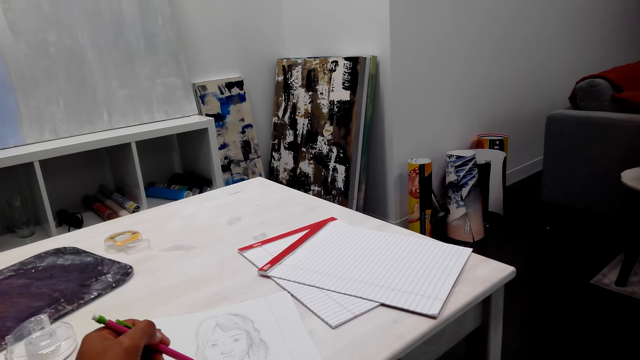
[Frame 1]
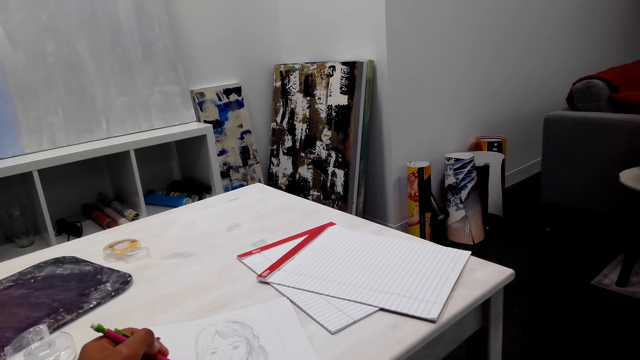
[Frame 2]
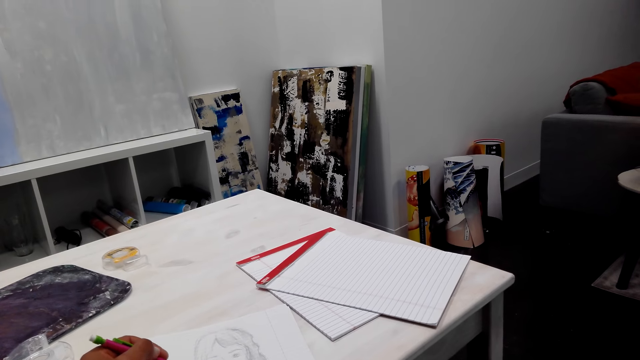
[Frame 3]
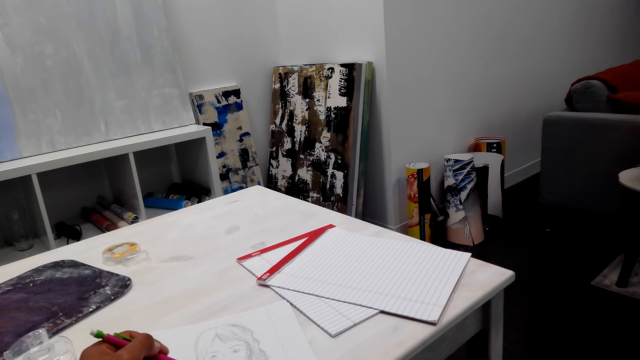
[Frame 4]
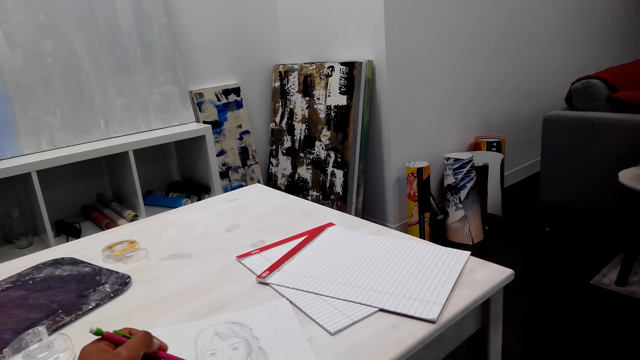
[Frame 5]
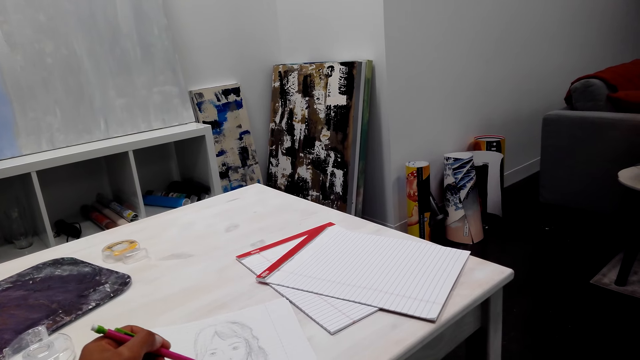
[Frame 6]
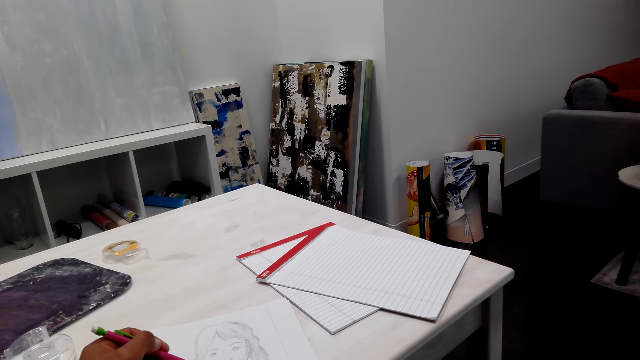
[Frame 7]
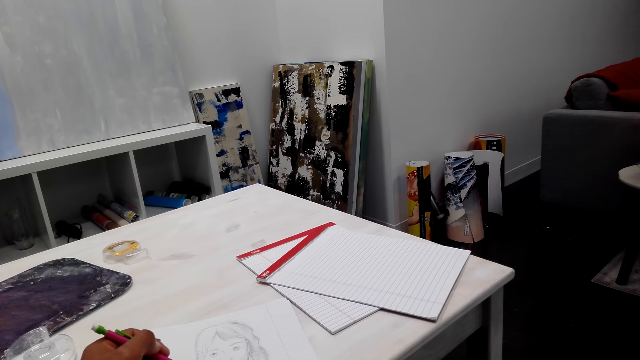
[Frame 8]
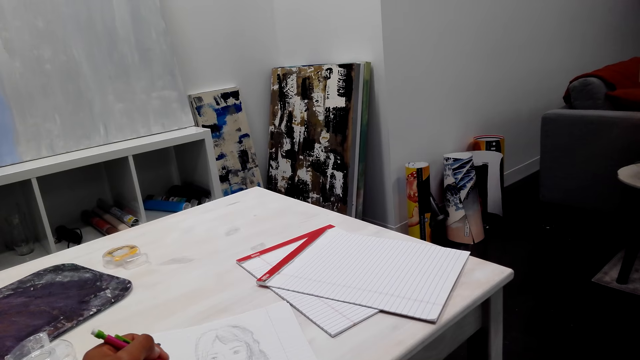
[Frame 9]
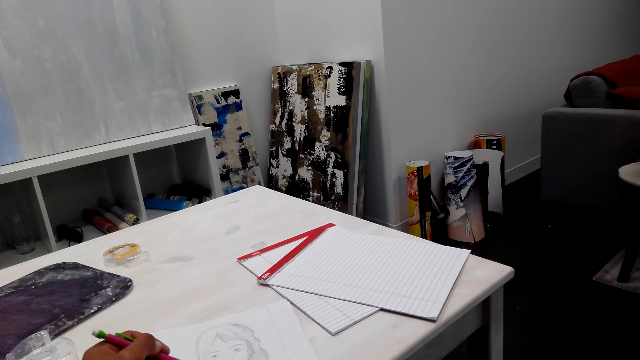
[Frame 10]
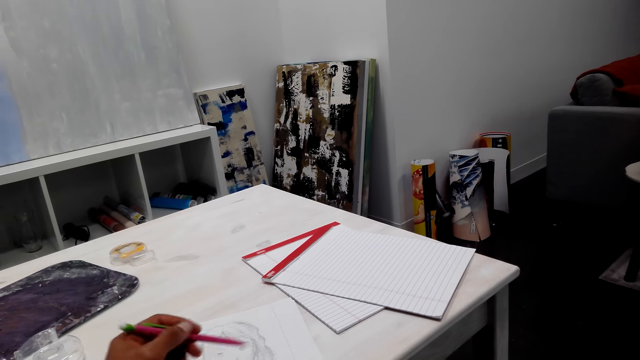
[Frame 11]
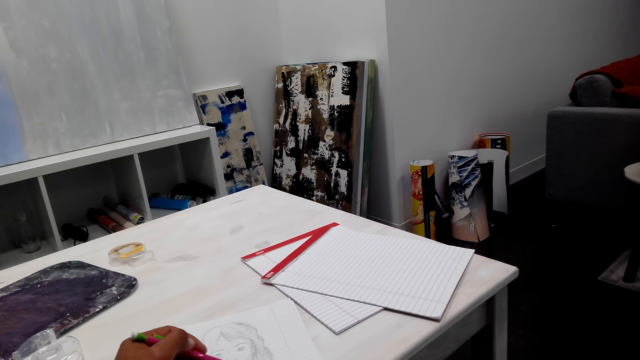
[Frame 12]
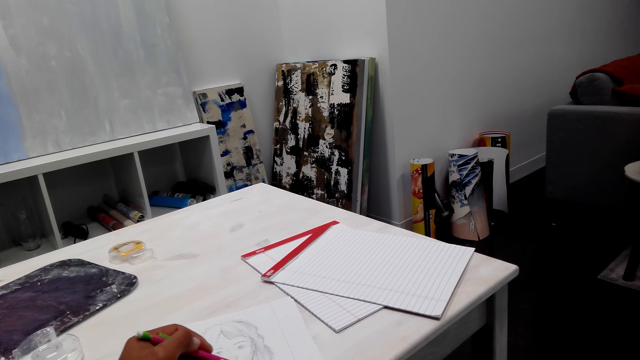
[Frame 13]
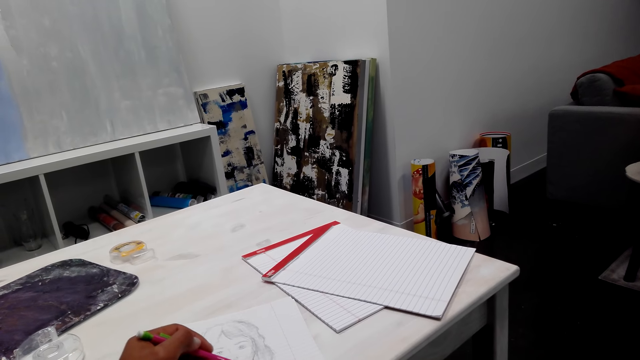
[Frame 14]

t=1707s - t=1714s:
The camera wearer draws pictures on the book with a pencil.

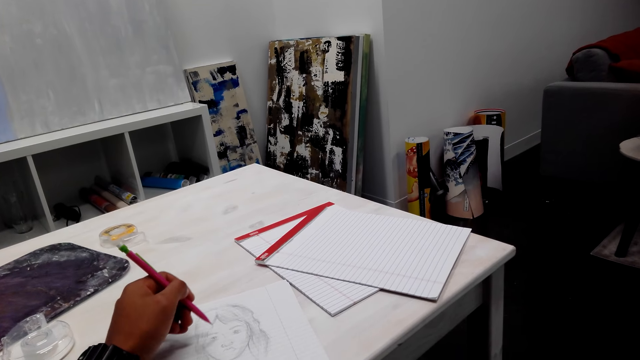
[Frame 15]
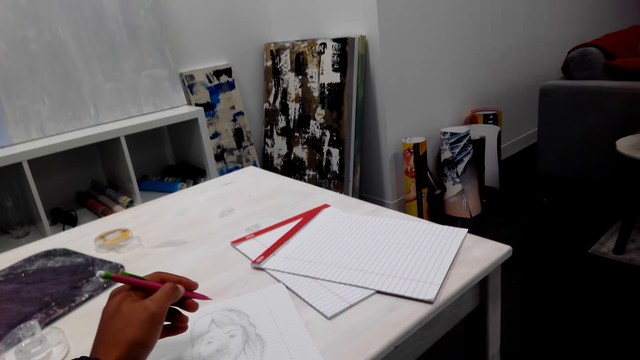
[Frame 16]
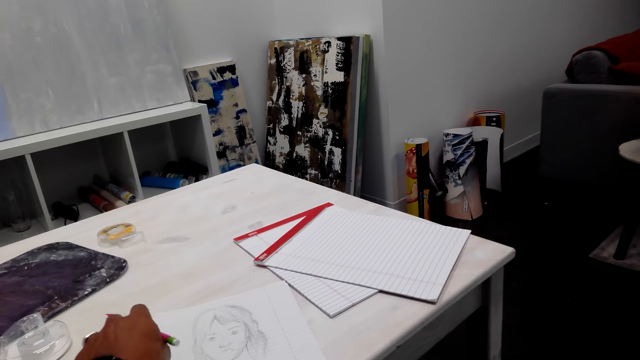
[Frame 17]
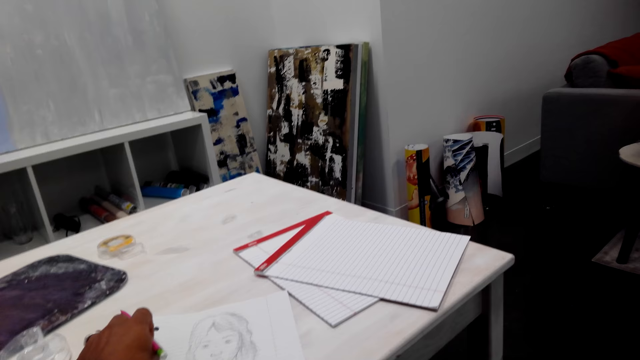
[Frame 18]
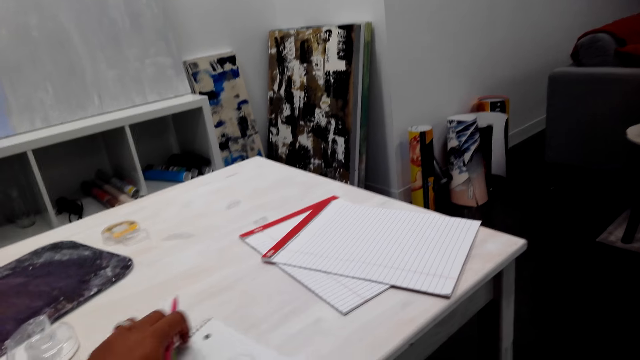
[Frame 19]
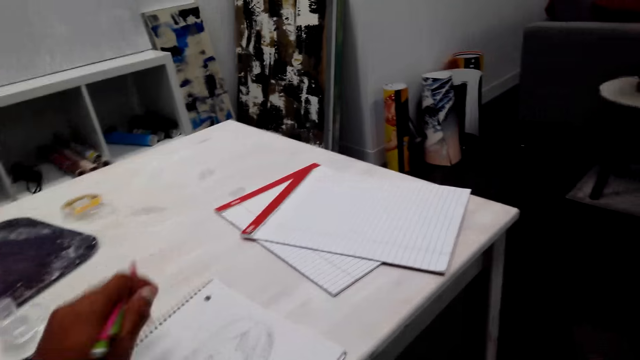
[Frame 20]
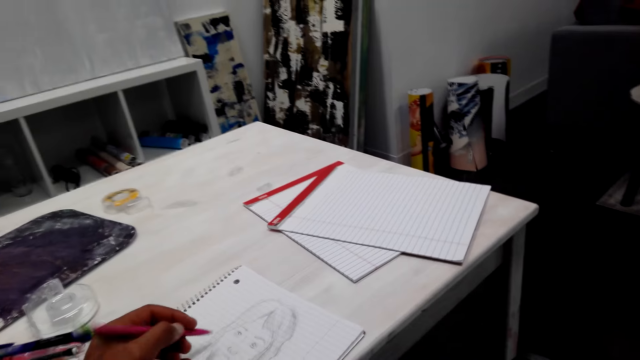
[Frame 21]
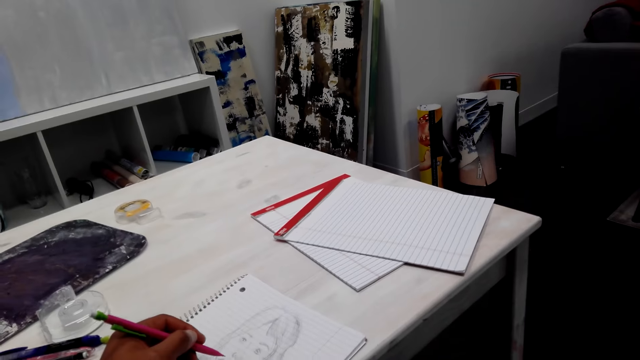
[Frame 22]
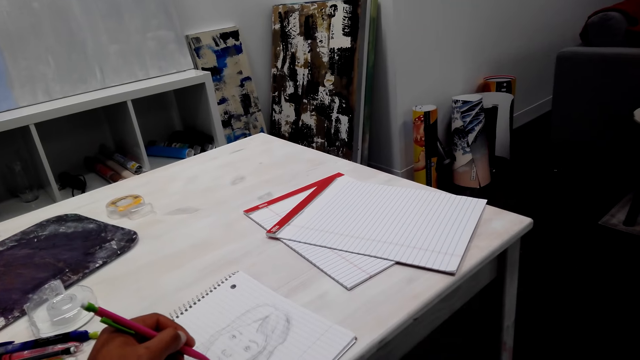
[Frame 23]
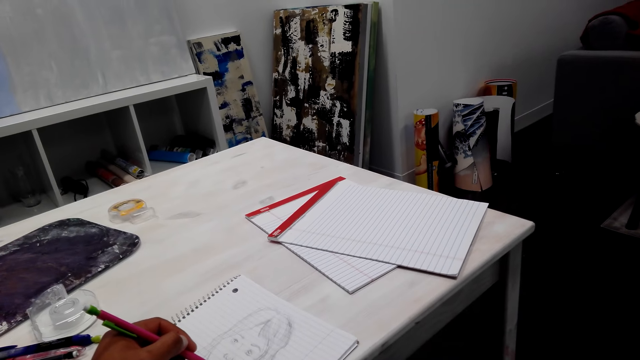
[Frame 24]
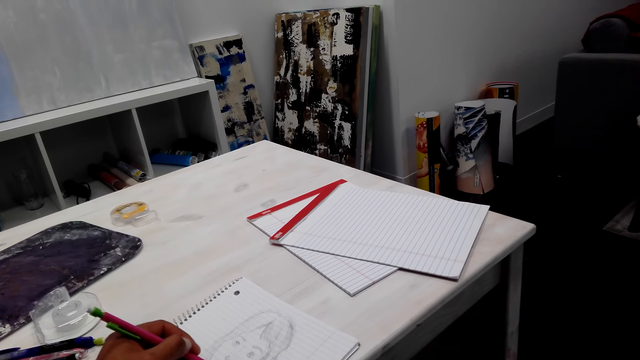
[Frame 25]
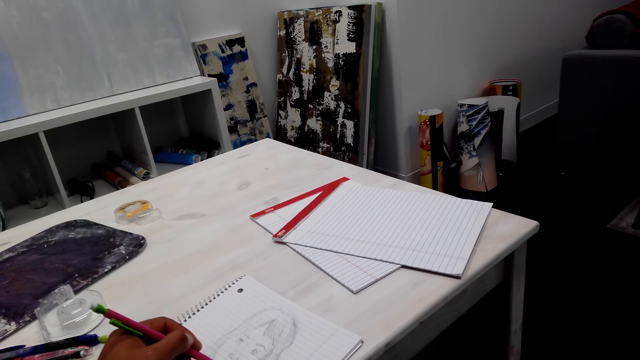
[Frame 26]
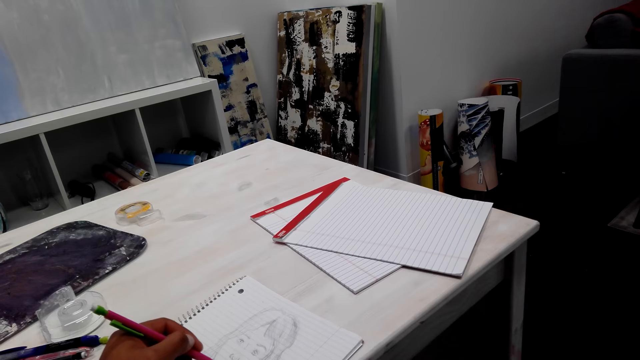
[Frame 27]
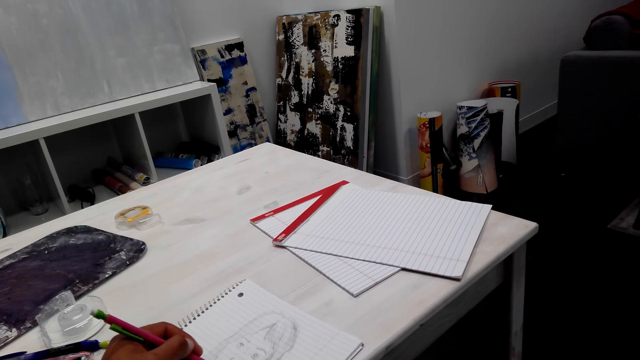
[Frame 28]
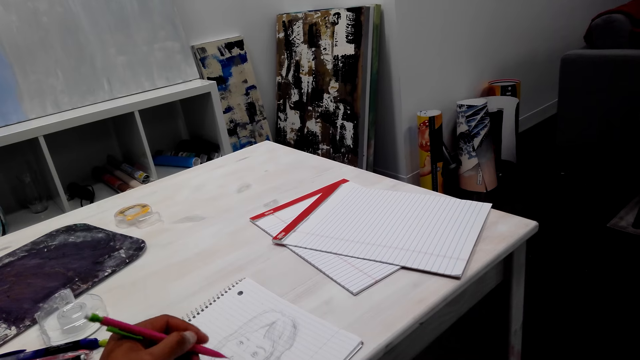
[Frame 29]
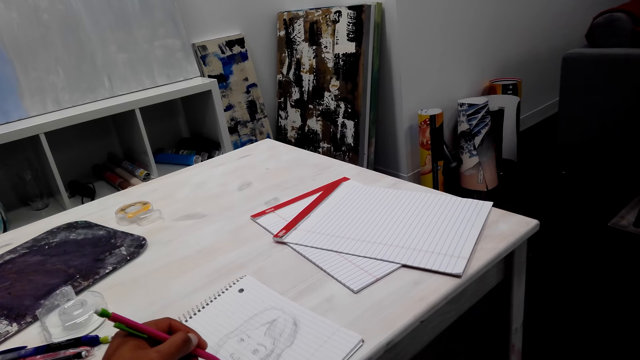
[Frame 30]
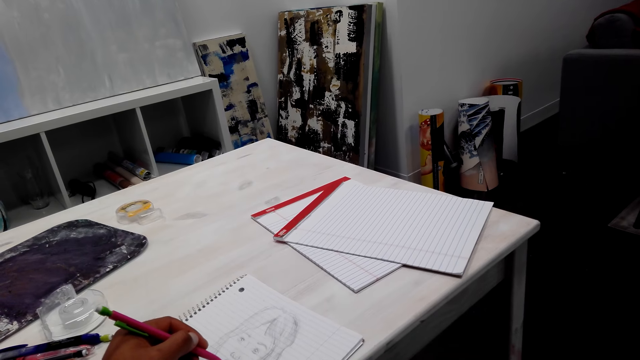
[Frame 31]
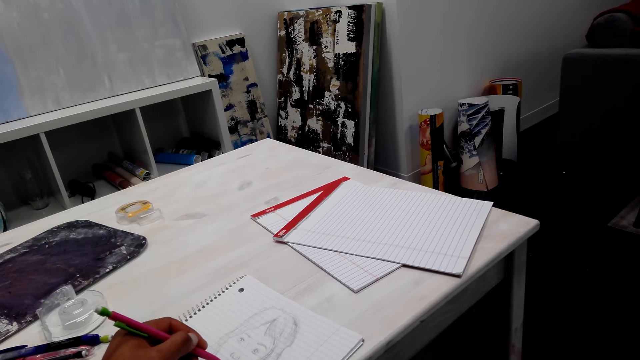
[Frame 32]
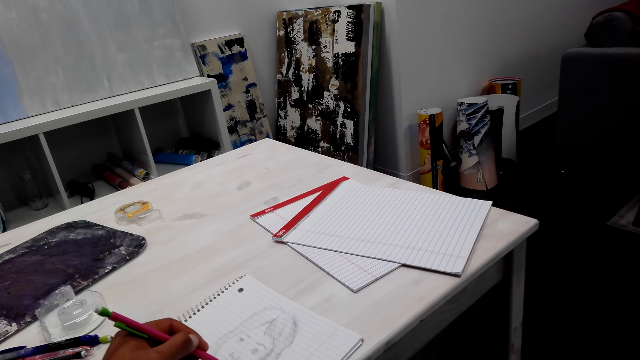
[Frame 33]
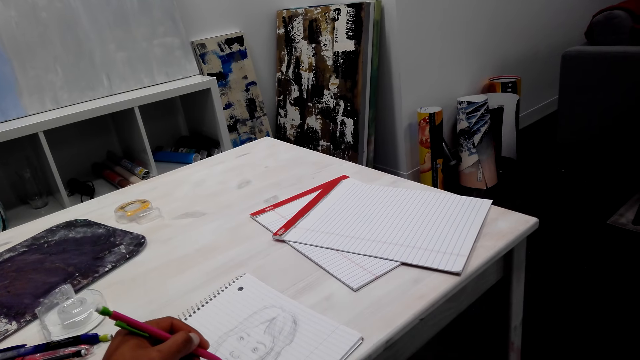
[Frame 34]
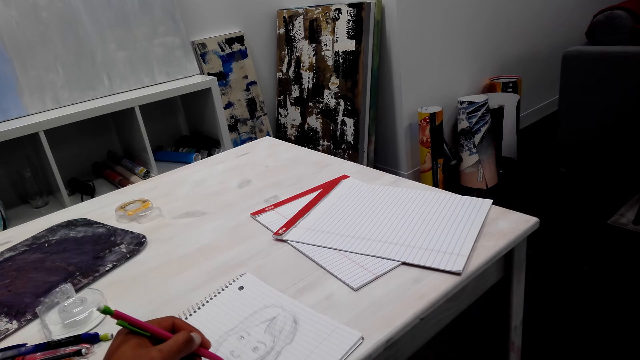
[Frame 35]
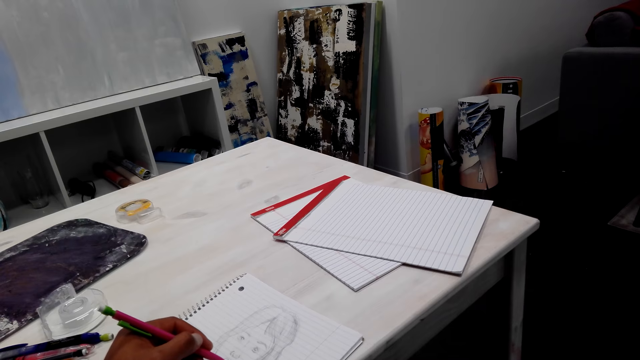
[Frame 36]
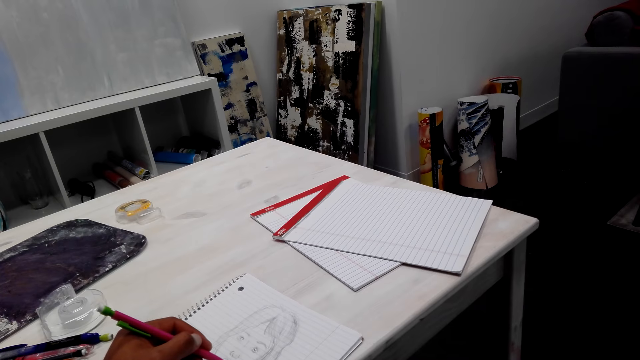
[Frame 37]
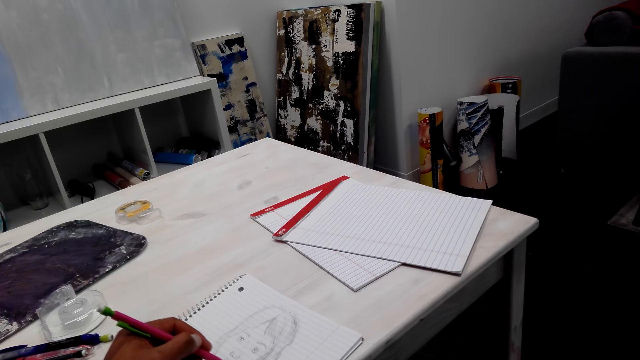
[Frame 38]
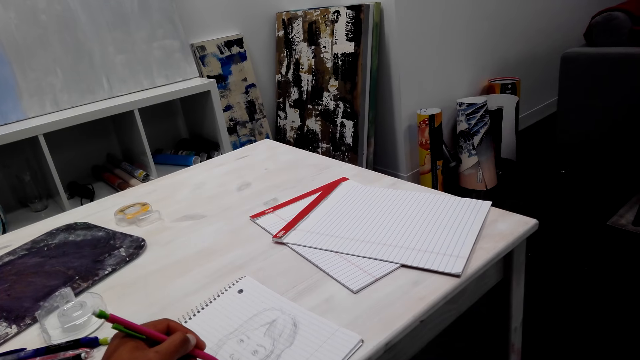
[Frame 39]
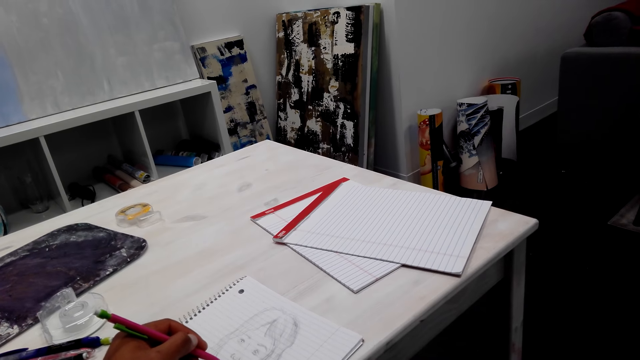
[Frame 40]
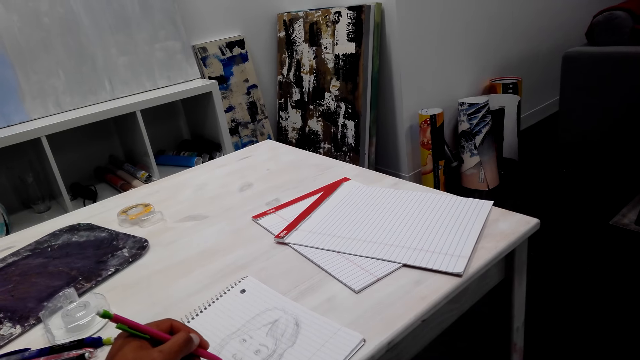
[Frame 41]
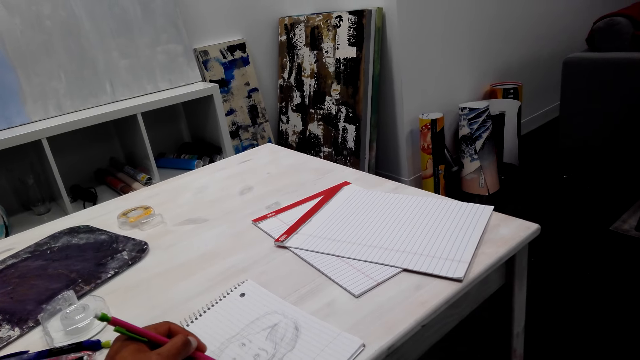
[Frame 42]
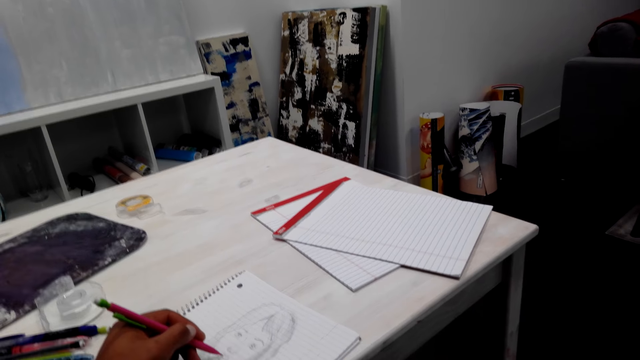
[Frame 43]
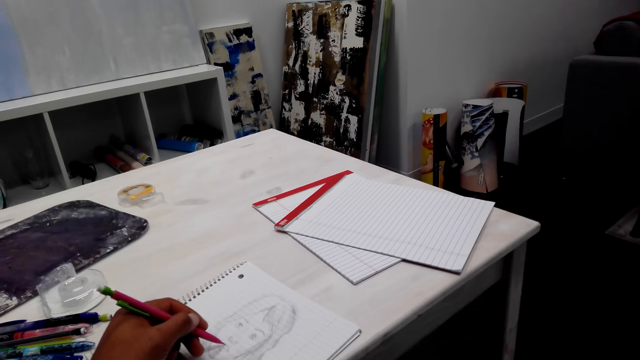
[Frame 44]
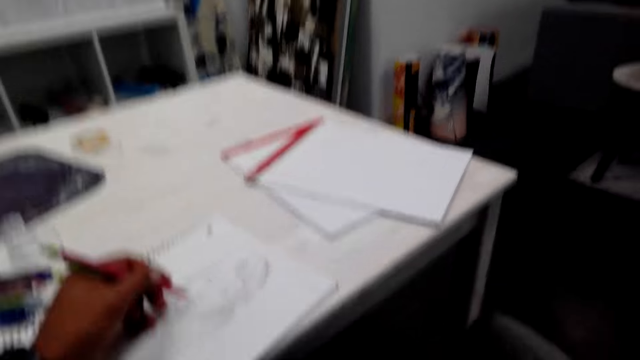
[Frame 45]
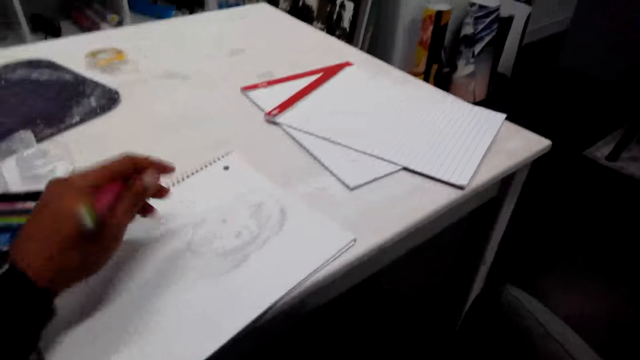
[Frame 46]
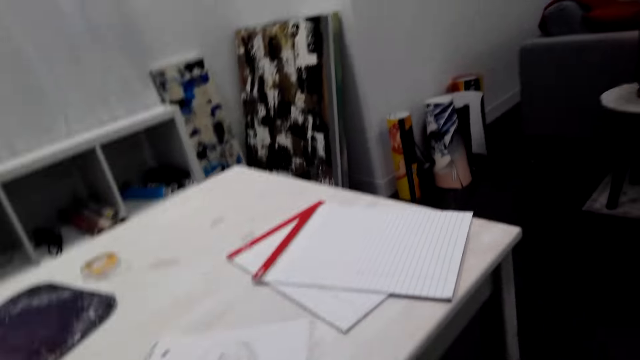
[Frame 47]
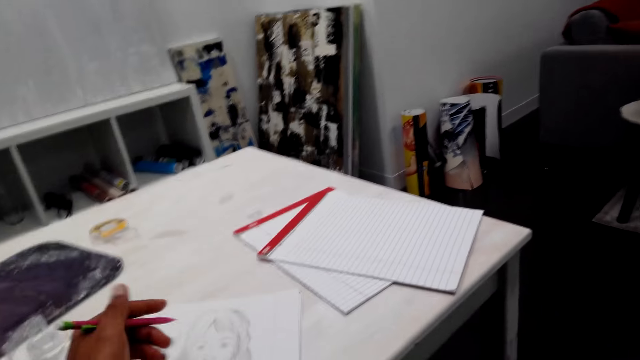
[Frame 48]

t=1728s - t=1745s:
The camera wearer turns the book around. They touch the paper. They draw on the book with a pencil.
